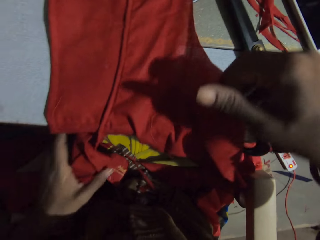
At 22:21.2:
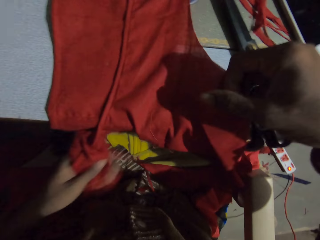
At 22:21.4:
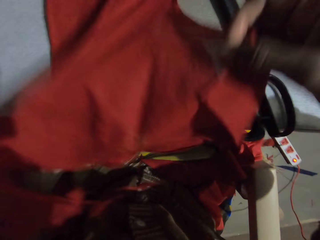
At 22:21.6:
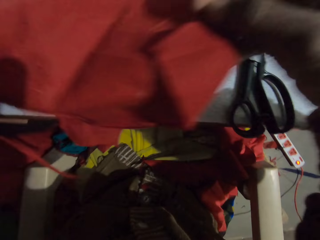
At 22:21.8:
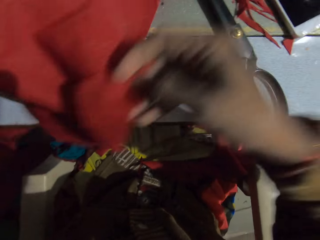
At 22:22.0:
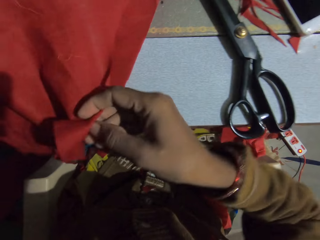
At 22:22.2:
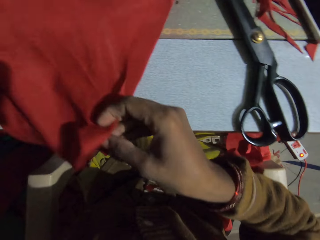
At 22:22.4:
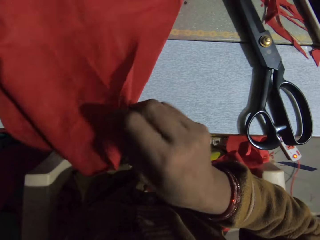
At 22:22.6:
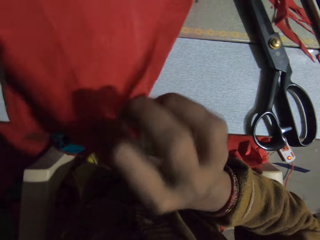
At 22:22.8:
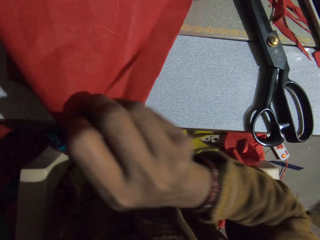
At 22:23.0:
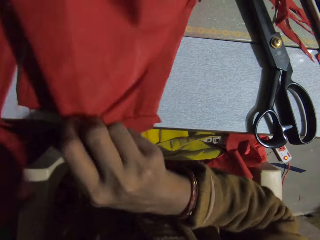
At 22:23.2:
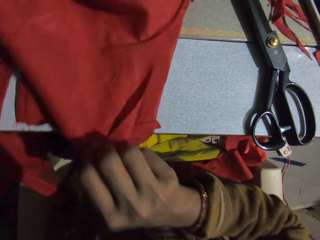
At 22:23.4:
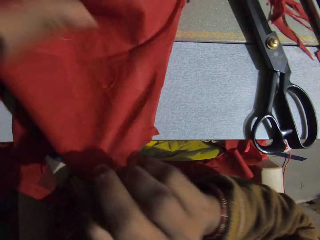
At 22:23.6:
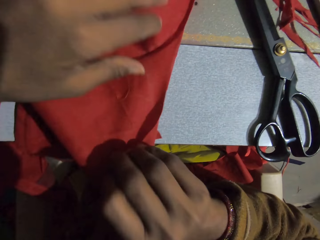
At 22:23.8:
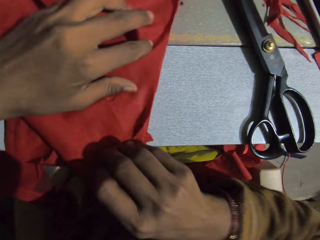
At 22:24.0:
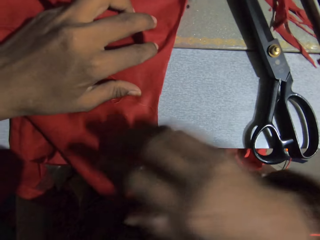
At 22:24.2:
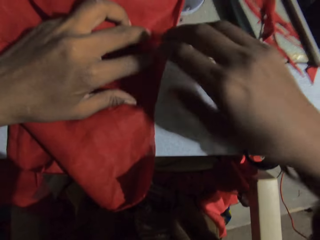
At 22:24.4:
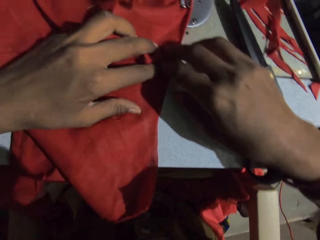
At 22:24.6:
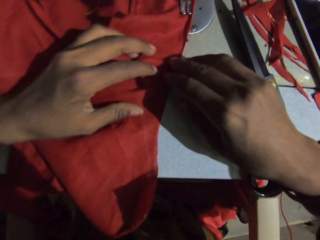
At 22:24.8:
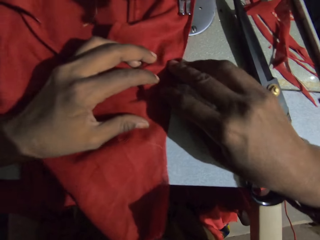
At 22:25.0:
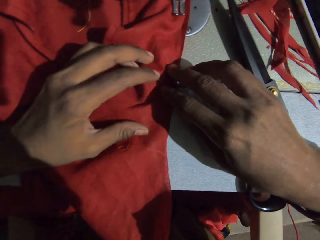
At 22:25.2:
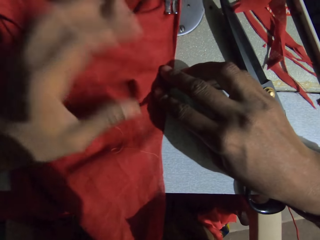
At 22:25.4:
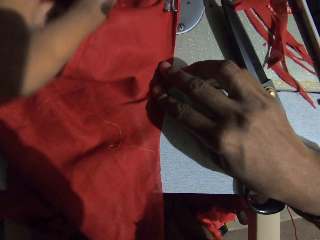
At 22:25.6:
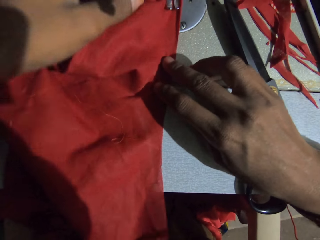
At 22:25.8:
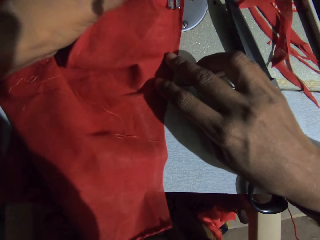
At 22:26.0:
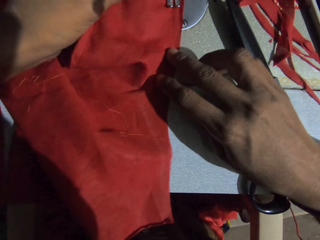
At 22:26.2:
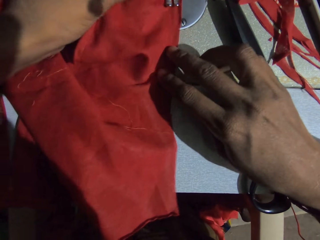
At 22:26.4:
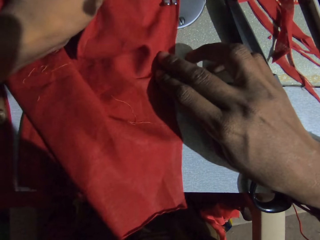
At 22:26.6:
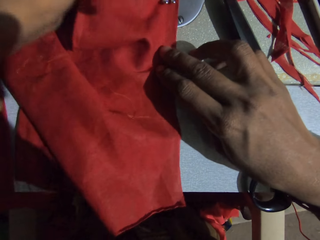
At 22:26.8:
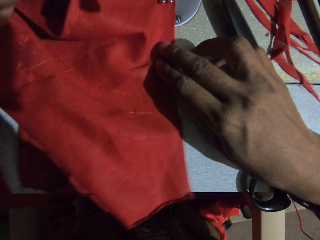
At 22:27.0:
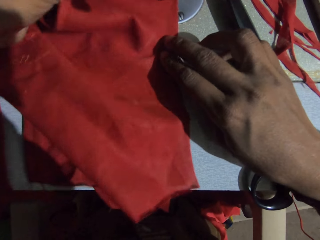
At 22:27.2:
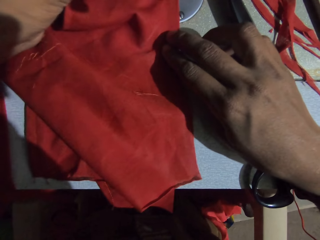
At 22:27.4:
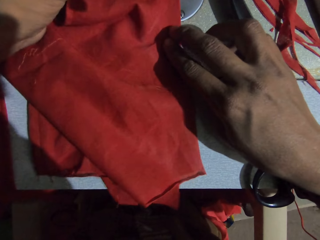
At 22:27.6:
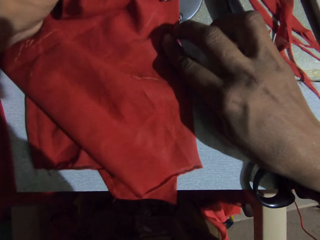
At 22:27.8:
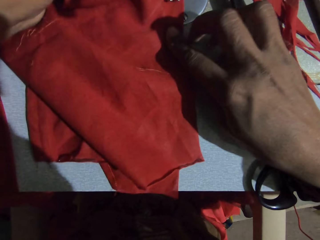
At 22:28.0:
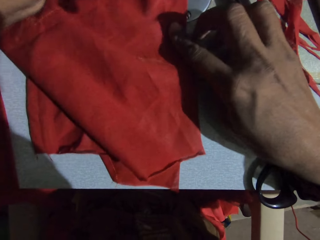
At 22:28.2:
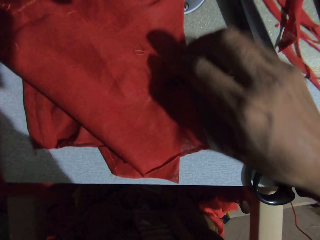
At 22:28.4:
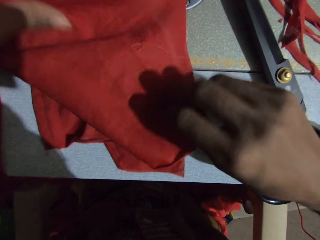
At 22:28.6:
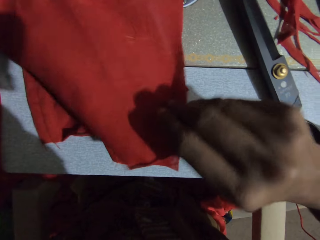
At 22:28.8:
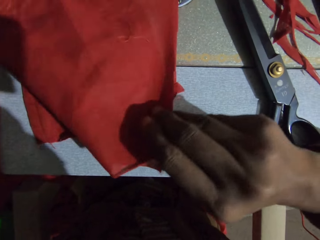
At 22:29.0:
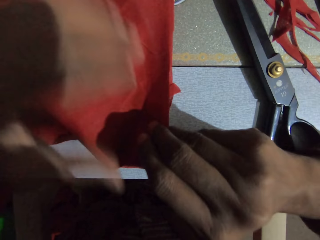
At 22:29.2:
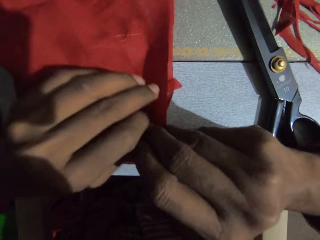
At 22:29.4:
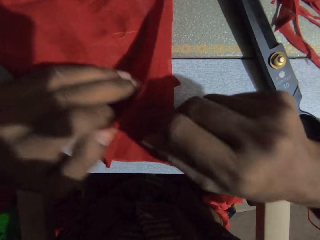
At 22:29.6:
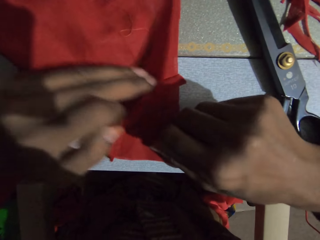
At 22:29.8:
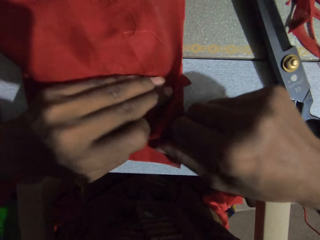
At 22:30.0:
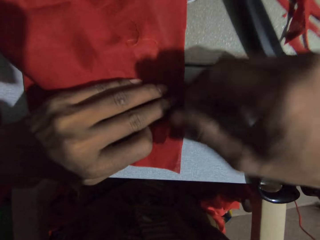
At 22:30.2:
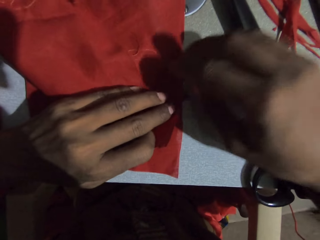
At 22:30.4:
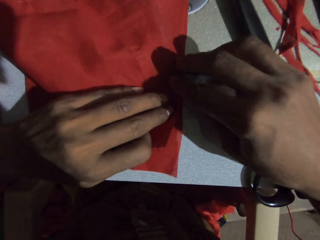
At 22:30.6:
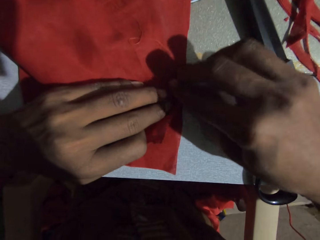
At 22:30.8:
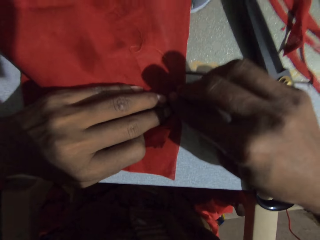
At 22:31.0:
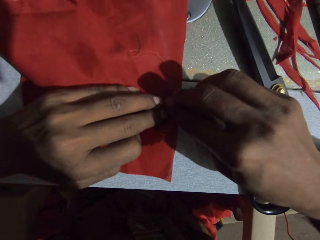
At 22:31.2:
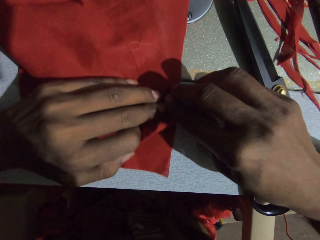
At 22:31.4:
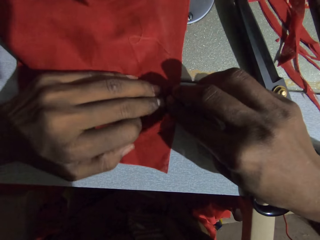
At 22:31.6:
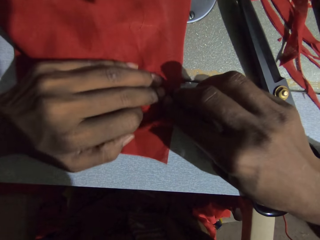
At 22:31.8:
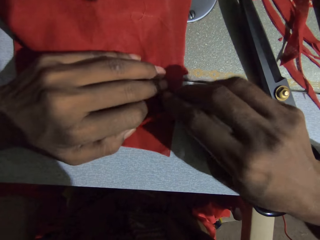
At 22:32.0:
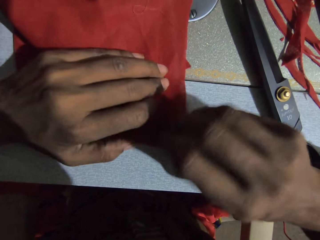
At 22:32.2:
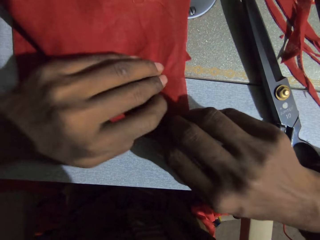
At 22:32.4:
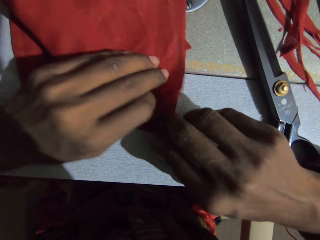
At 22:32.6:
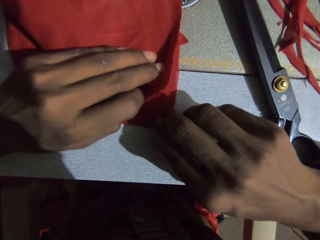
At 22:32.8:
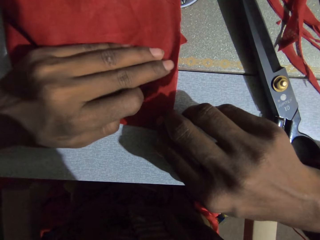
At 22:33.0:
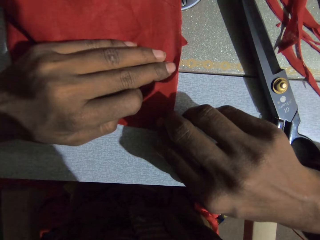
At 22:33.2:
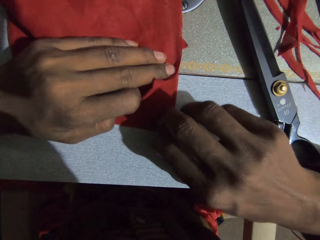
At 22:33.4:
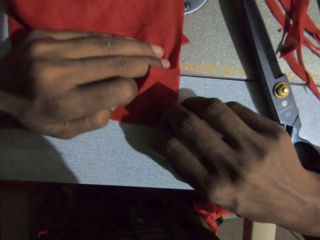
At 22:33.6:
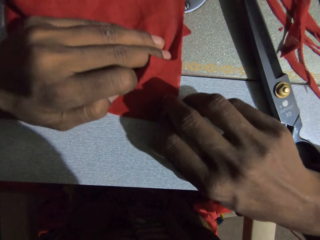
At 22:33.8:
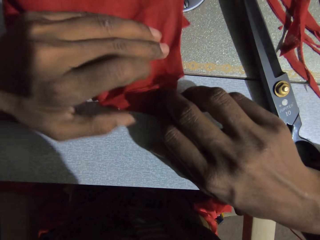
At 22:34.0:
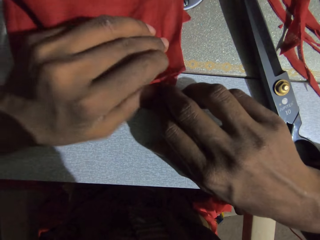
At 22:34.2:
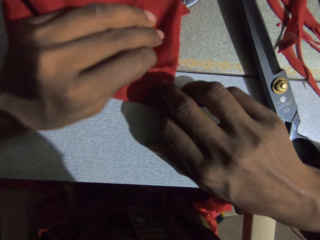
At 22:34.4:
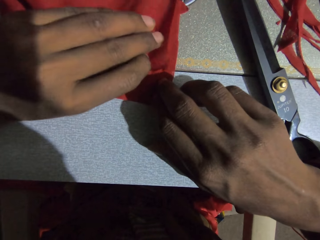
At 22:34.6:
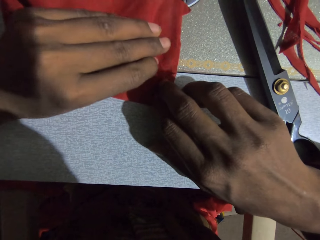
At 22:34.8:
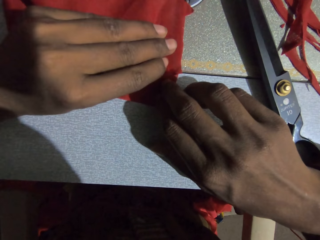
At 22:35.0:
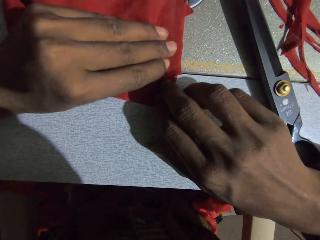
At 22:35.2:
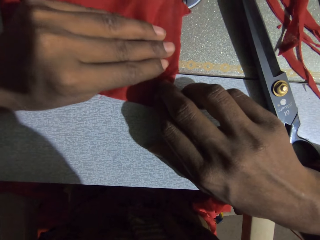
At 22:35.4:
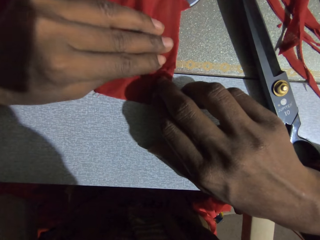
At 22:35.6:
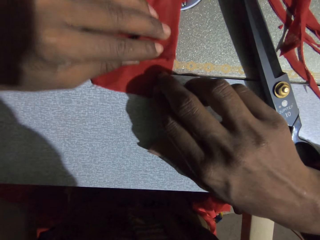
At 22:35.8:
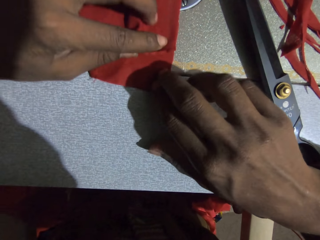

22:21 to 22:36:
The camera wearer adjusts the fabric or piece of cloth. He moves the piece of cloth with his hands. He sews the piece of cloth with the sewing machine. He adjusts the fabric. He moves the piece of cloth with his hands. He sews the piece of cloth with the sewing machine.

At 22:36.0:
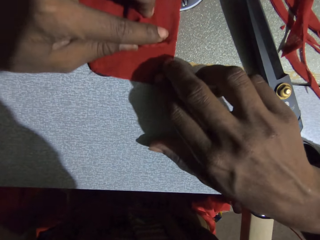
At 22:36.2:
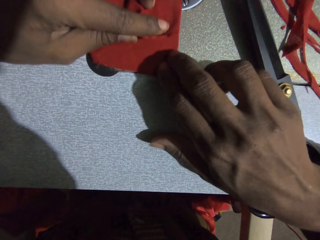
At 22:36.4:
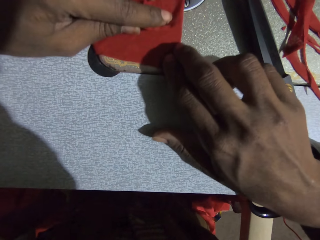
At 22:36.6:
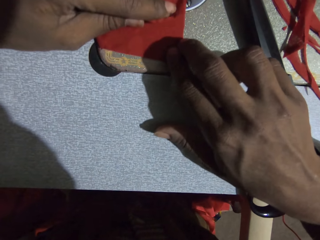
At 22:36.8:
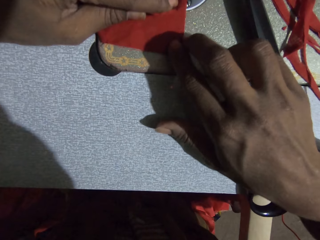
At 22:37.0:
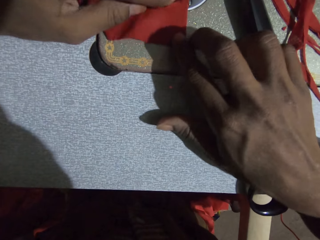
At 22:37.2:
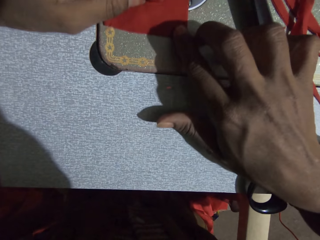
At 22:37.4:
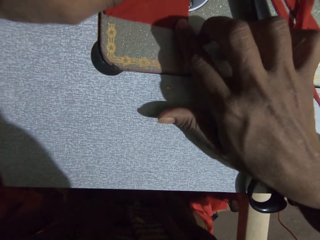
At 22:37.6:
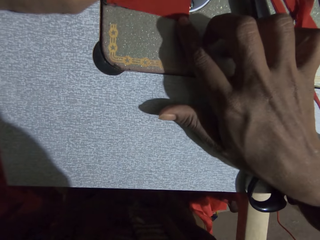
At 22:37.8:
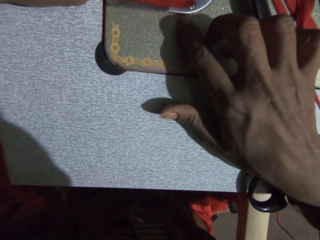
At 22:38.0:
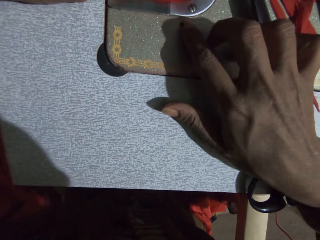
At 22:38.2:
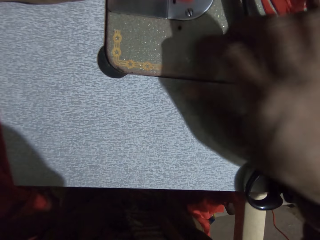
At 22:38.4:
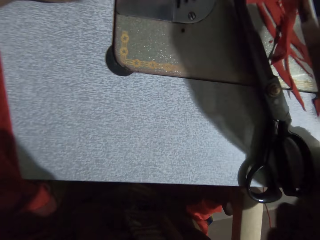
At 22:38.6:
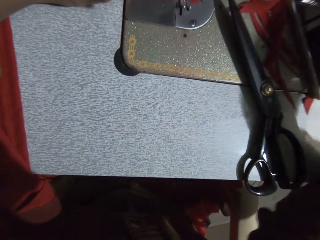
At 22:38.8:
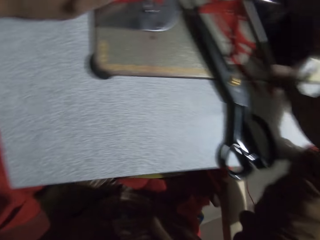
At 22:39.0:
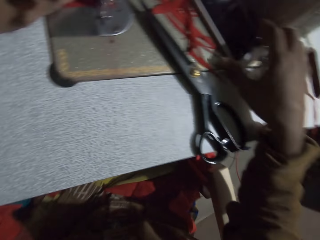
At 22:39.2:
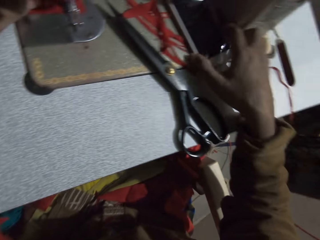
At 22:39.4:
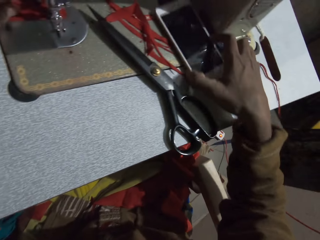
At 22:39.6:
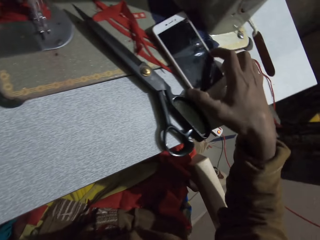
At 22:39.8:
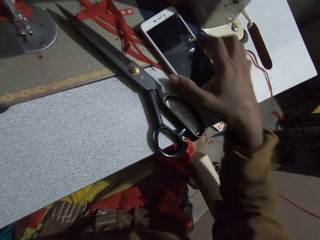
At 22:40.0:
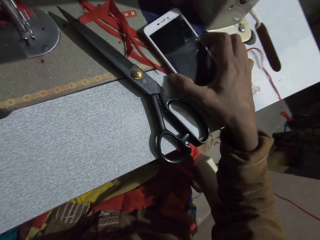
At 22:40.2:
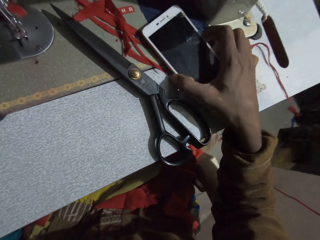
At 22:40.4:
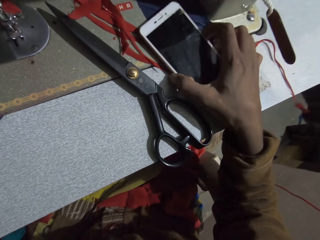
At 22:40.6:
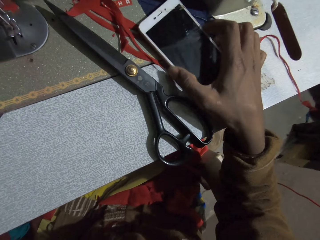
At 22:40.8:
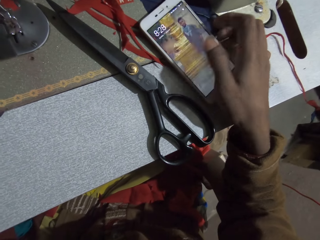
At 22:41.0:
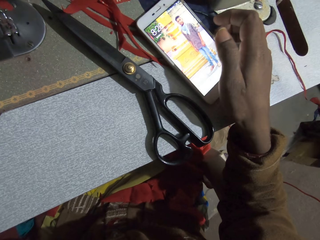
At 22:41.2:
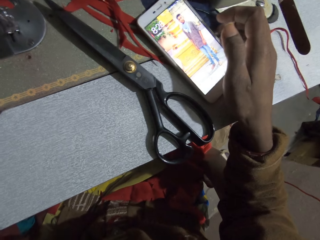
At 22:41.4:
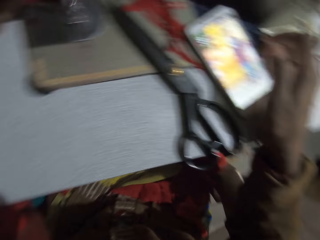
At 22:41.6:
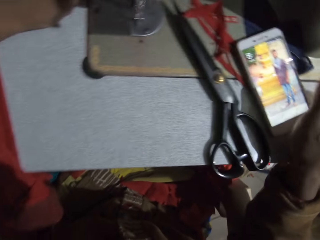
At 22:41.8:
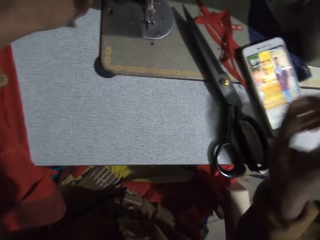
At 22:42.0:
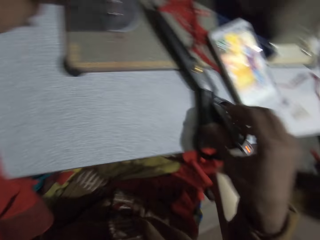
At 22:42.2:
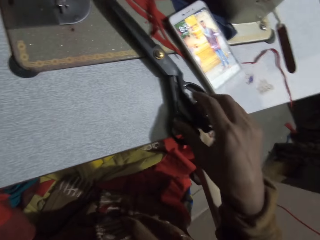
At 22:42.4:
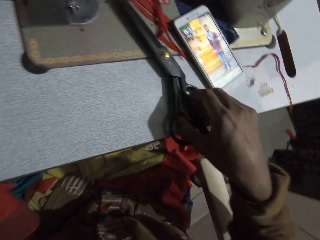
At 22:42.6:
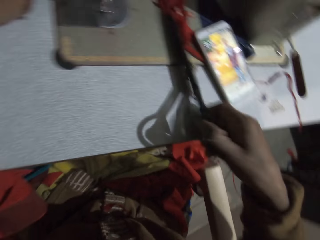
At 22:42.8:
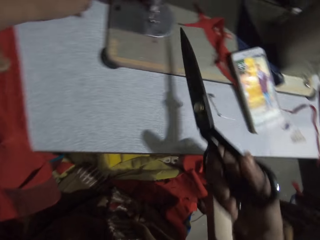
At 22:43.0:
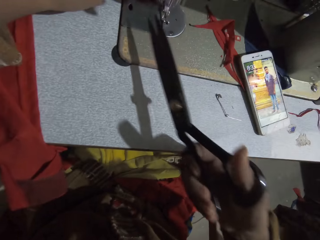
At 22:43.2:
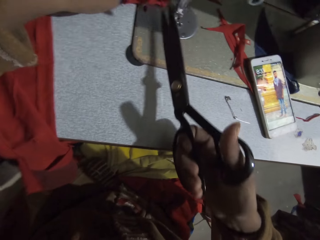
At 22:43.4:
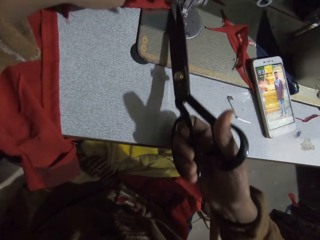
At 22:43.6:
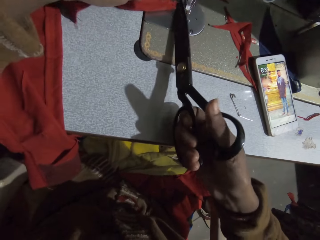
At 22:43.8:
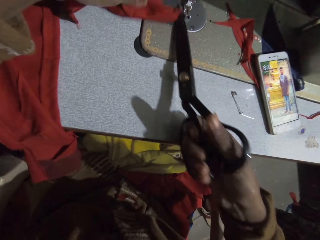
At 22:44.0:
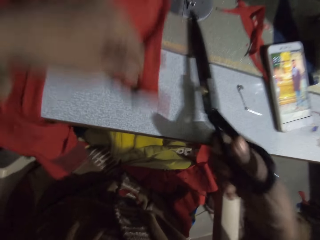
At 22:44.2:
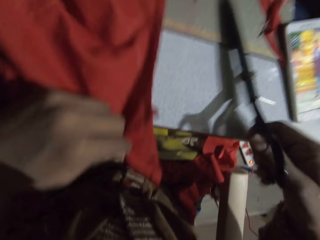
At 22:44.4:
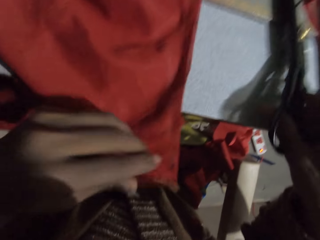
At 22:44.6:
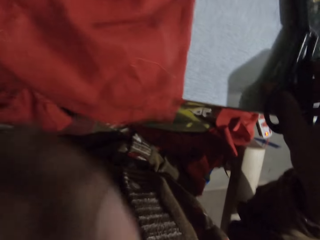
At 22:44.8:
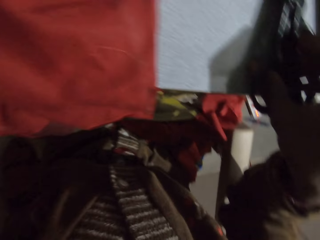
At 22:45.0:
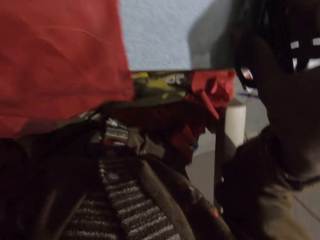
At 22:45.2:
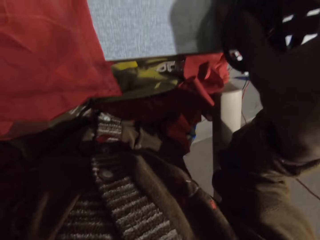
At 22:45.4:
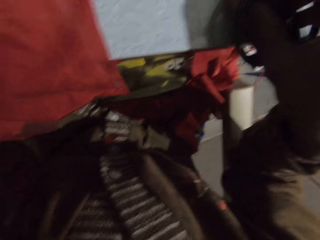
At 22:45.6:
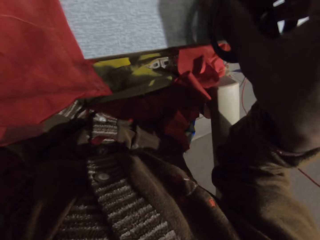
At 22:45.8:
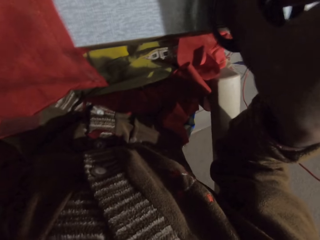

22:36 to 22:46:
The camera wearer moves the phone and operates the phone. He touches the phone with his right hand. He picks up the scissor on the sewing machine. He cuts the thread. He cuts the piece of cloth or fabric with the scissor. He pulls the fabric. He puts the scissor on the sewing machine. He looks around.
